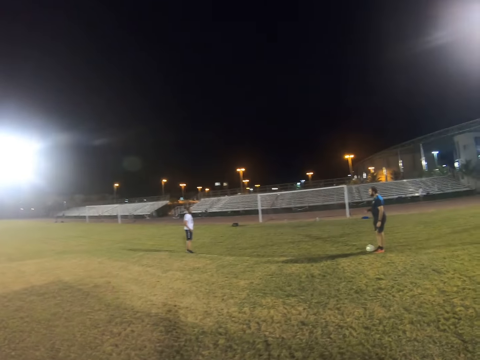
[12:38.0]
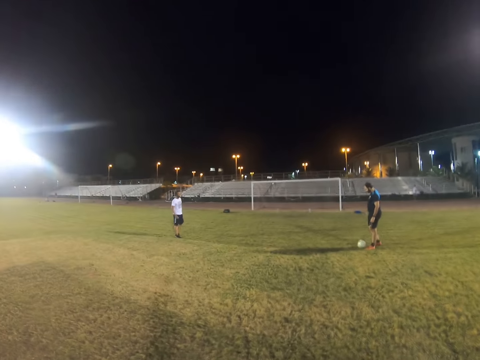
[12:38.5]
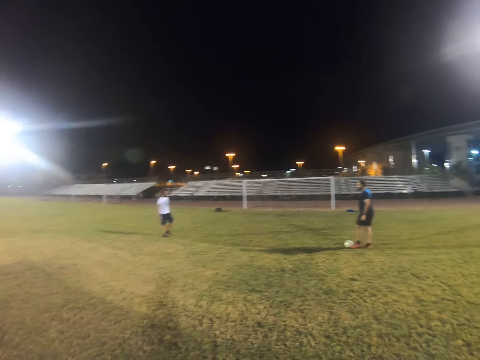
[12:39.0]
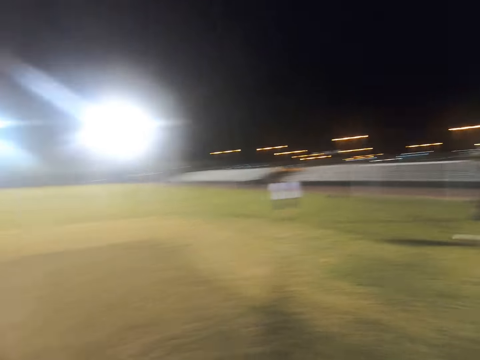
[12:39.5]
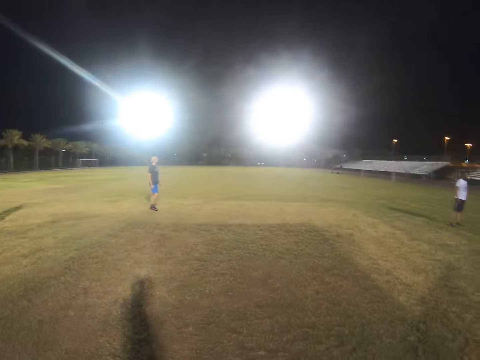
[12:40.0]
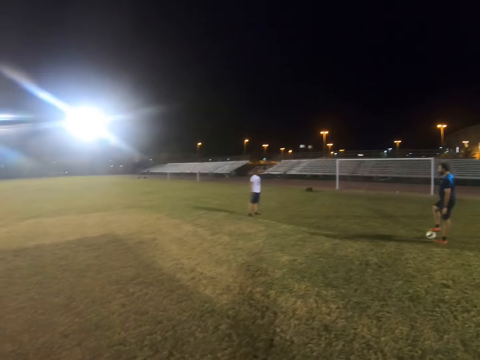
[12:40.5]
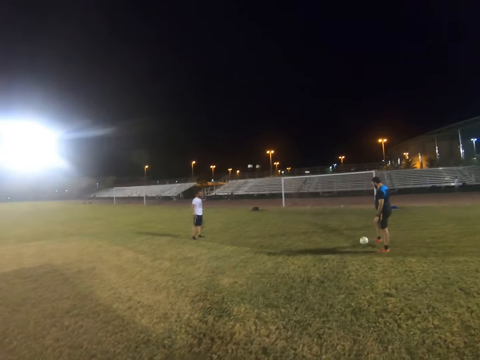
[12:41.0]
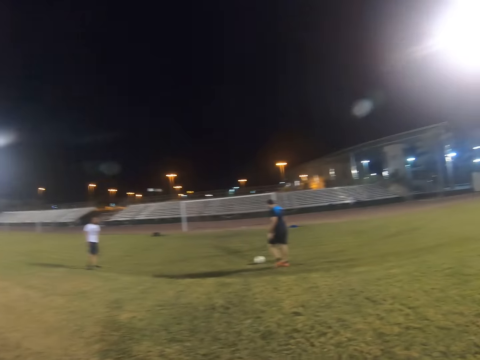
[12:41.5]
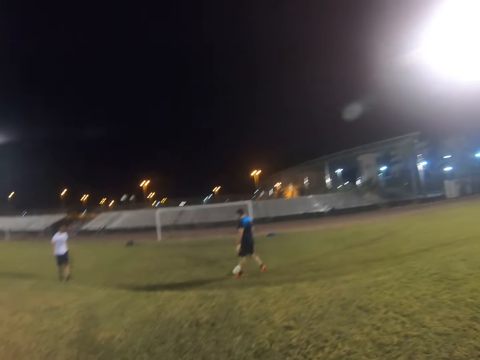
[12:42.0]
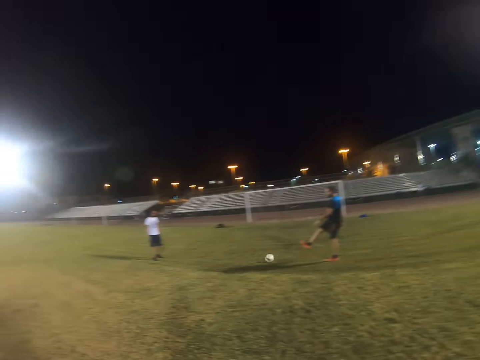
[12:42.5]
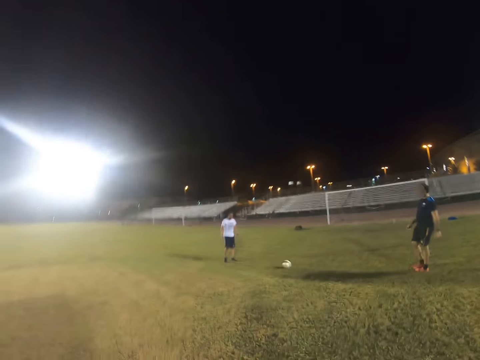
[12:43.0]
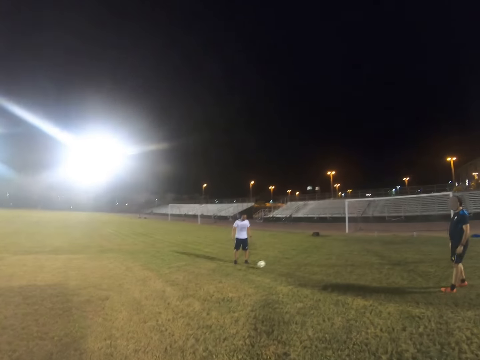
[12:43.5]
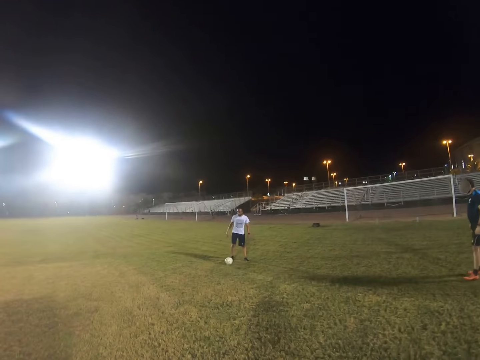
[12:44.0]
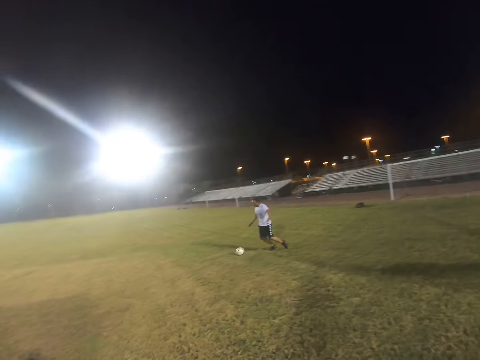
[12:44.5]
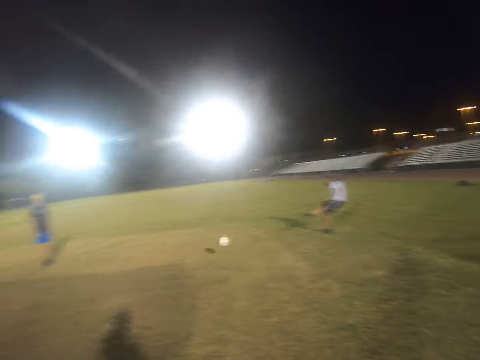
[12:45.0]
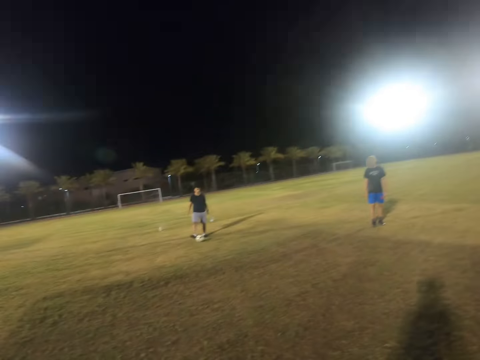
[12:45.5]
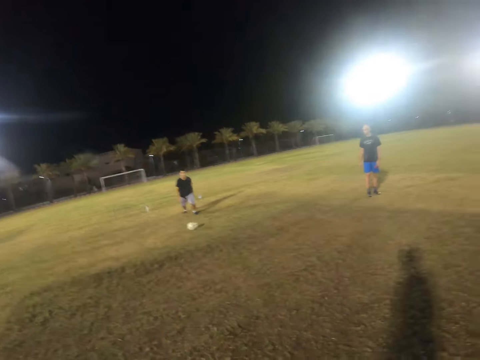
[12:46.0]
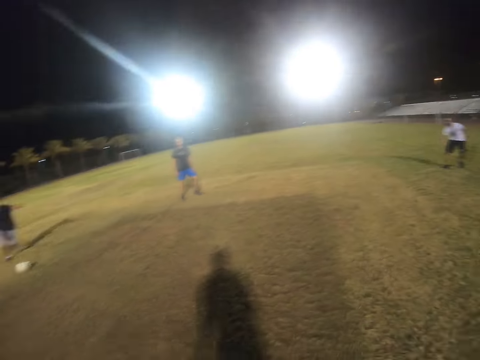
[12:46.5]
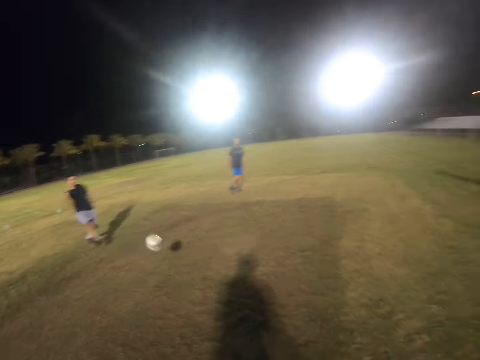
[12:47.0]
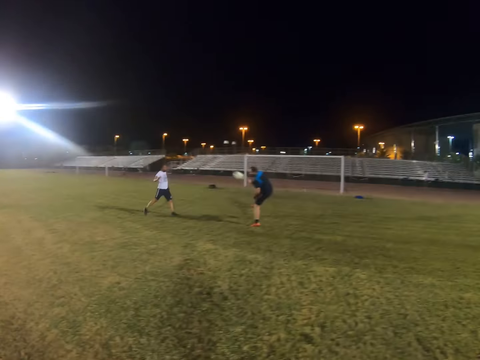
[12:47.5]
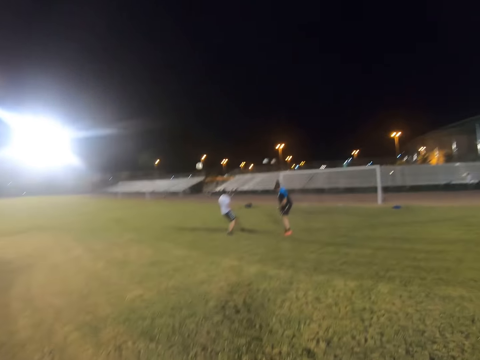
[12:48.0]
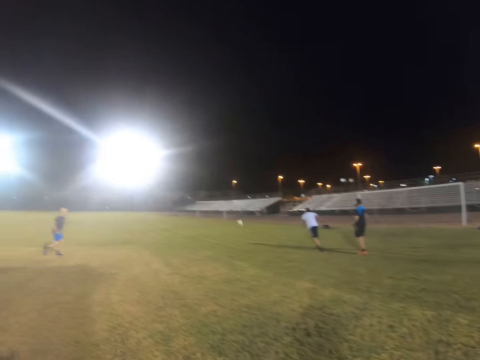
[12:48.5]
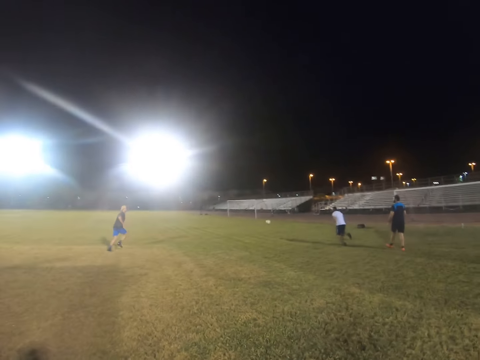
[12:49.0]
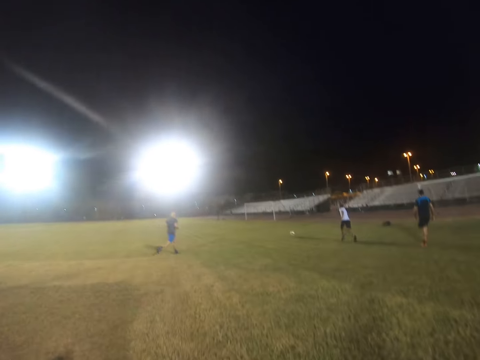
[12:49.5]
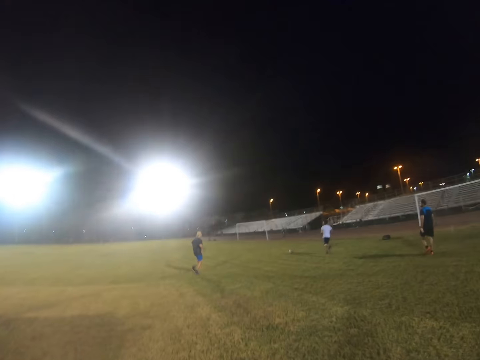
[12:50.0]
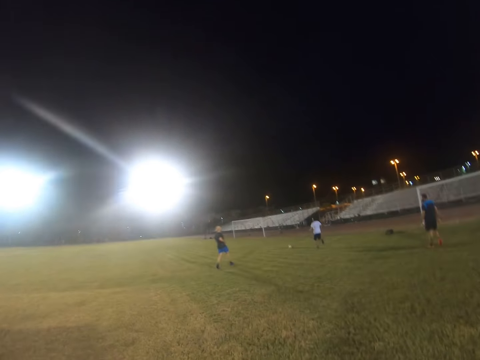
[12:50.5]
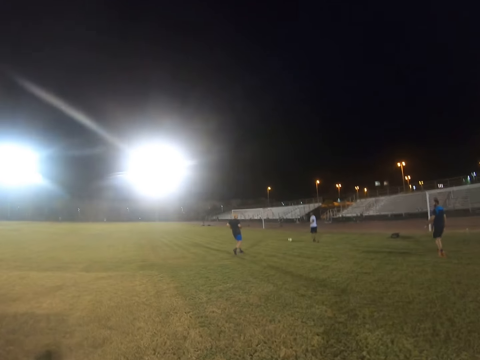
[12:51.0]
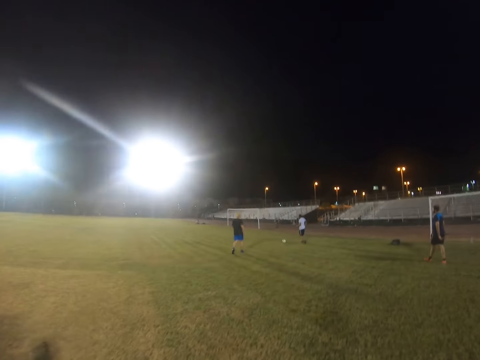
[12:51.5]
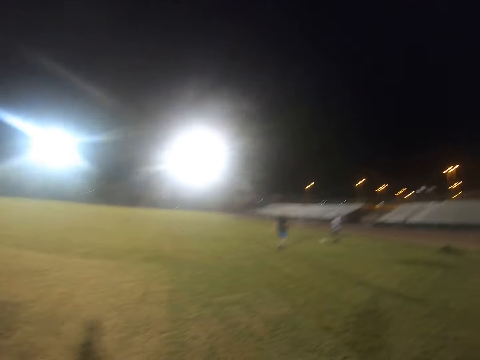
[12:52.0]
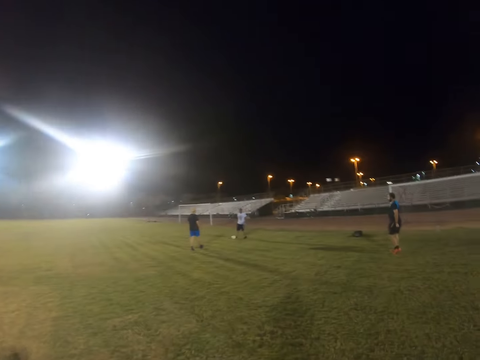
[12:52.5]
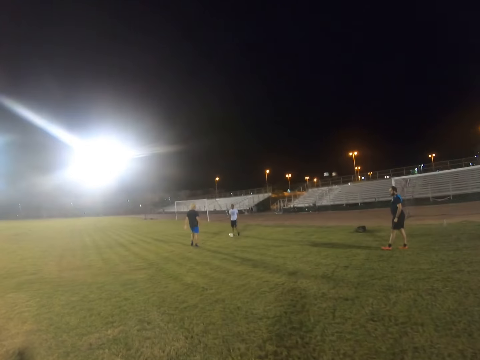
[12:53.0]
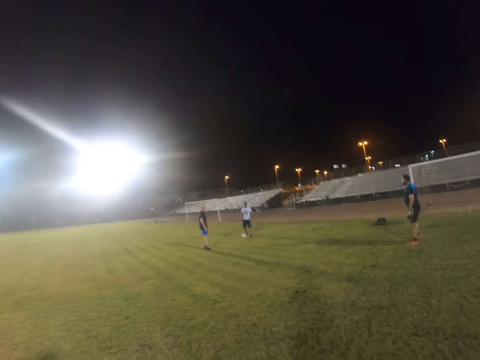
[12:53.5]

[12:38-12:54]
A man hits the ball. Another man hits the ball. The first man runs after the ball. Another man runs after the ball.

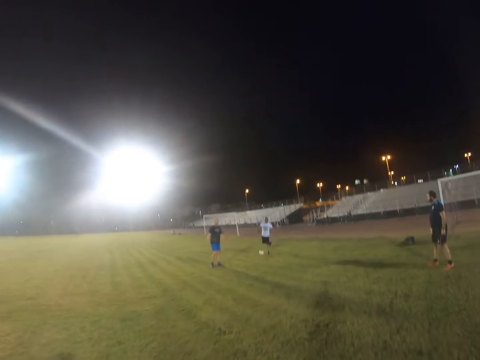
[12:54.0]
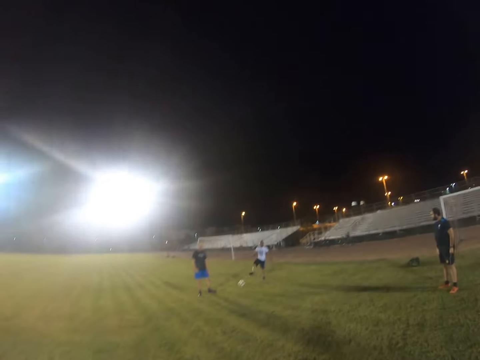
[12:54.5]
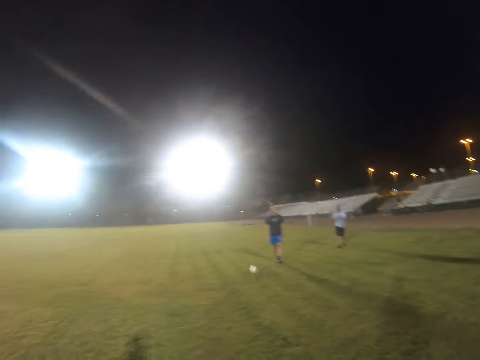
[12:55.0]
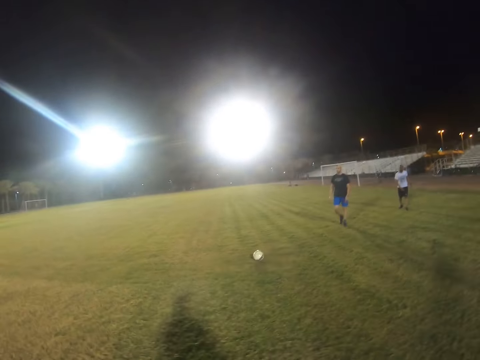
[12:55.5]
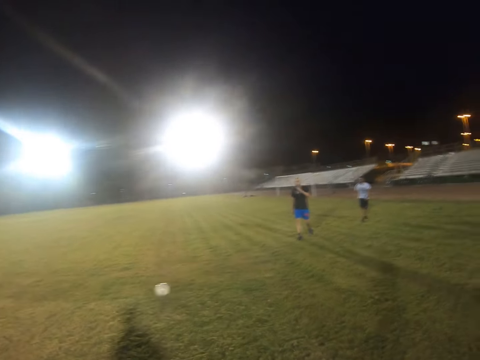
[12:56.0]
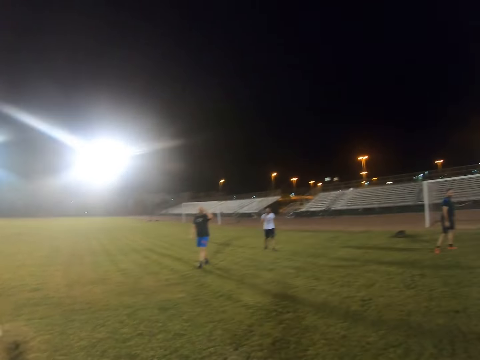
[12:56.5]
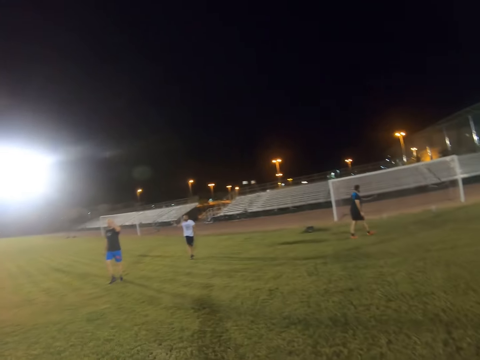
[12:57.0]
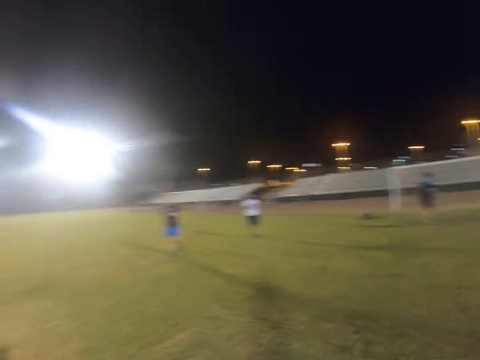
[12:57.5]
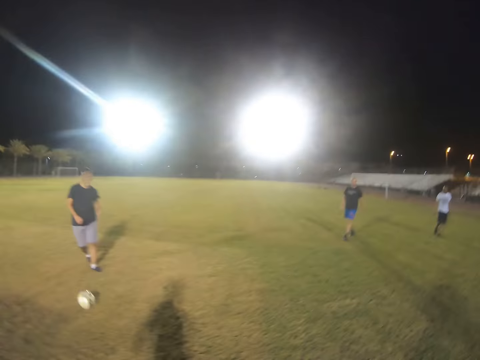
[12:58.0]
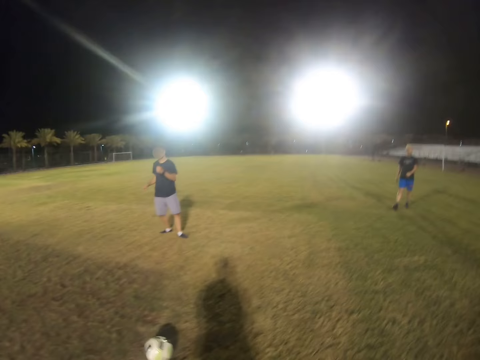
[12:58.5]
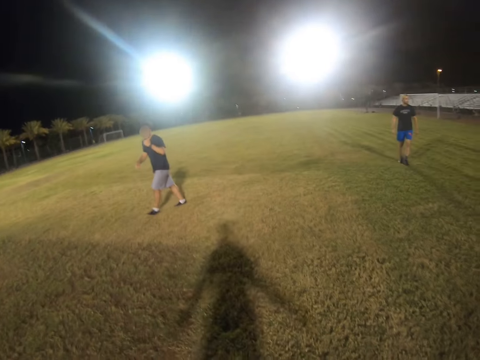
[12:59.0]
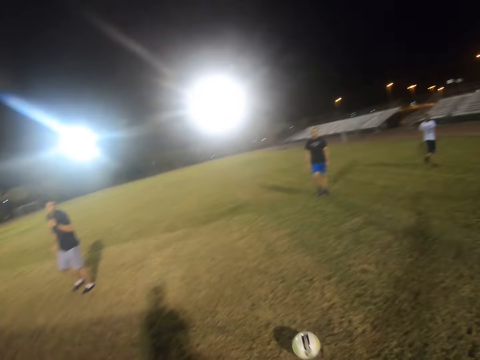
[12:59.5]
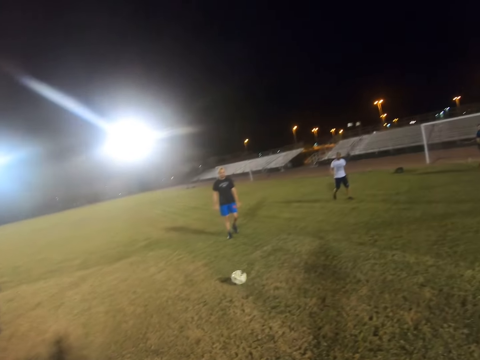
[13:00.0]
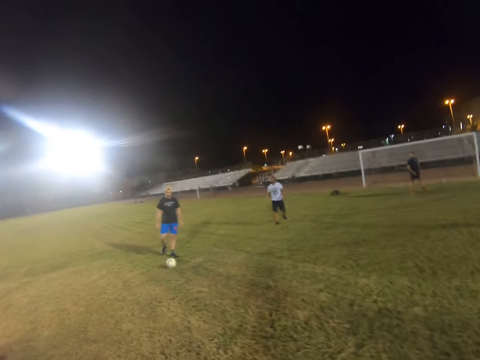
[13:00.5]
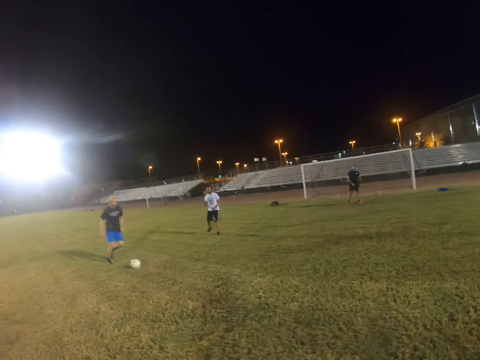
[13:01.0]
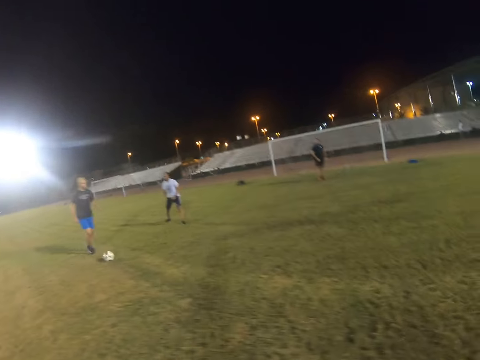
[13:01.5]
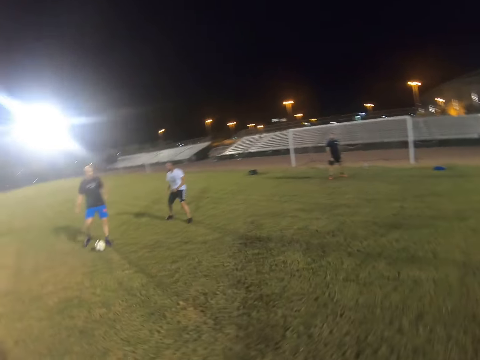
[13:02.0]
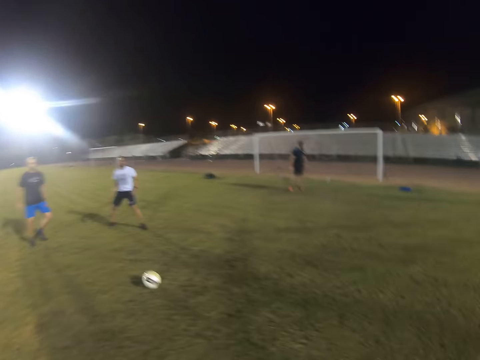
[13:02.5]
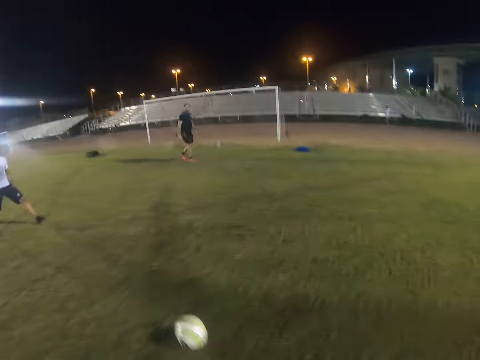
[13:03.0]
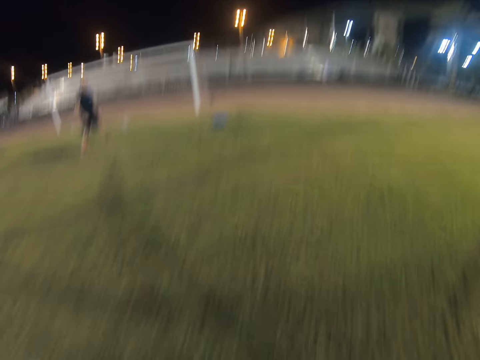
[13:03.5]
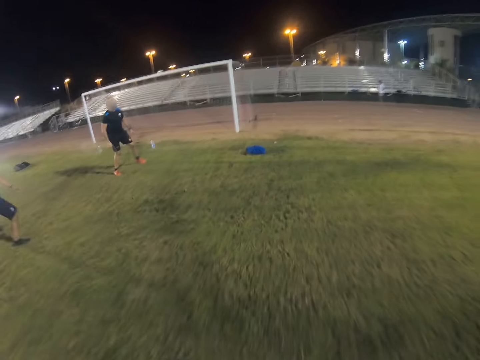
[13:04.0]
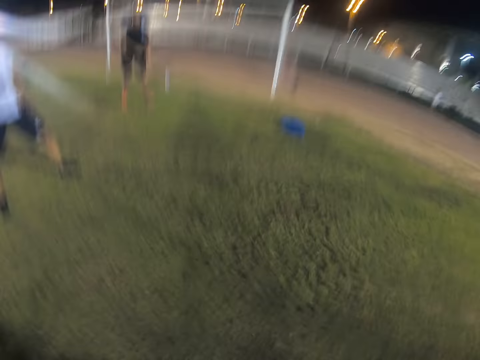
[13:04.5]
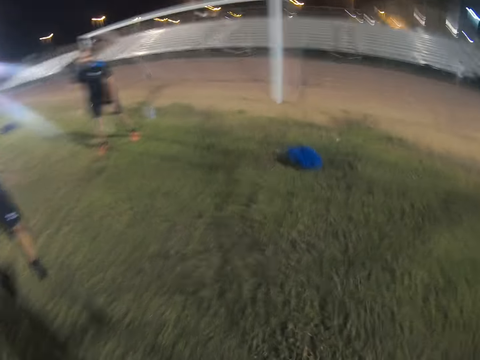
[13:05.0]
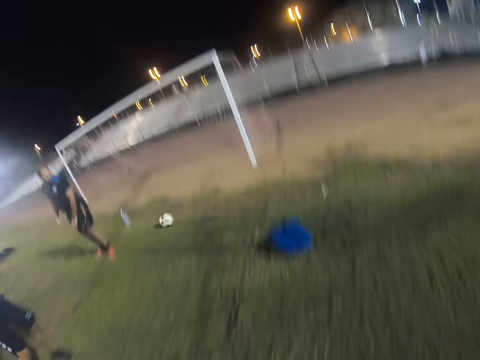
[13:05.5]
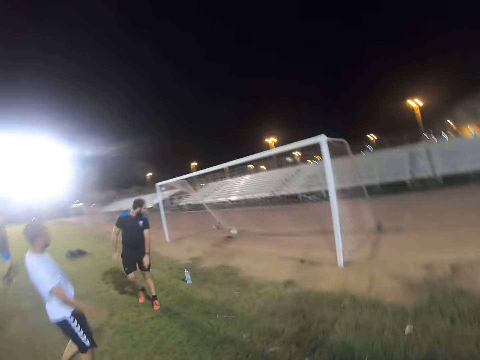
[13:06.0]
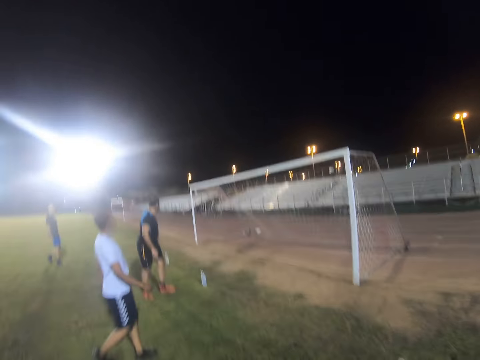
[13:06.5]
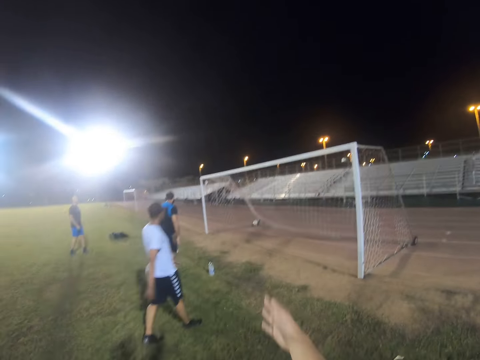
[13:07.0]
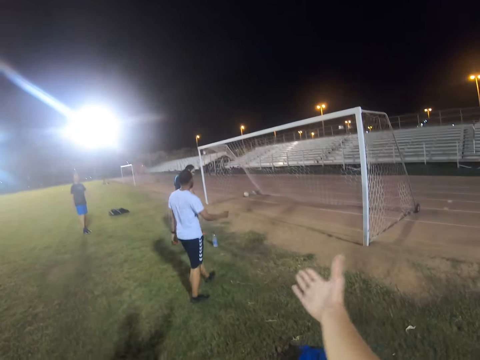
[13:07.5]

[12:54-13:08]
A man hits the ball. The camera wearer kicks the ball. Another man hits the ball. The camera wearer runs in the field and scores a goal.
